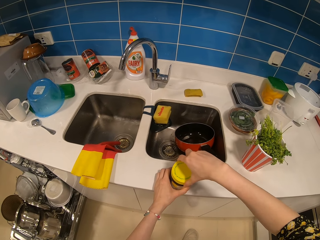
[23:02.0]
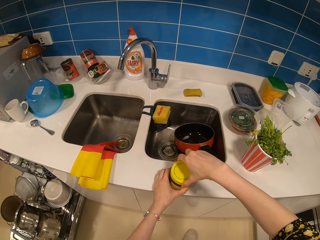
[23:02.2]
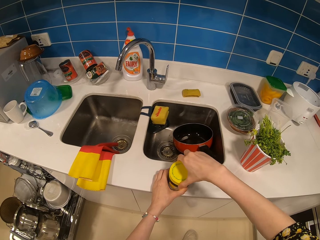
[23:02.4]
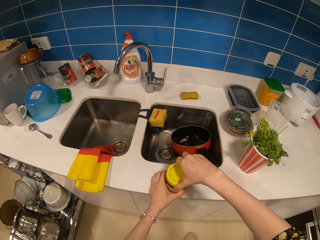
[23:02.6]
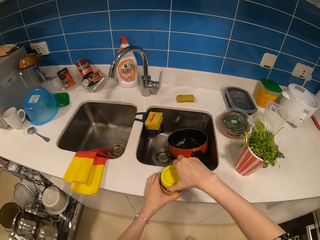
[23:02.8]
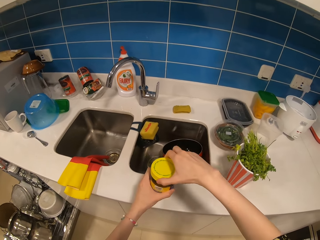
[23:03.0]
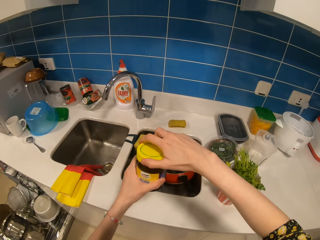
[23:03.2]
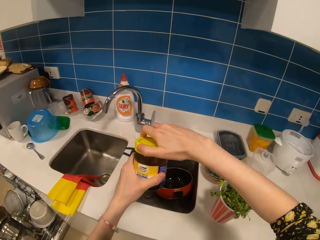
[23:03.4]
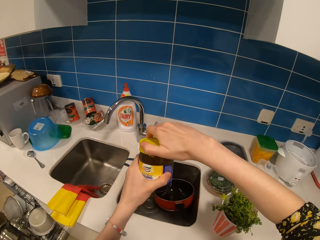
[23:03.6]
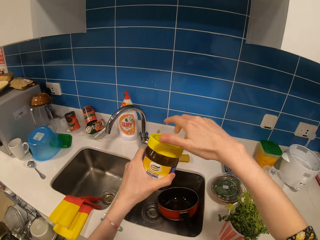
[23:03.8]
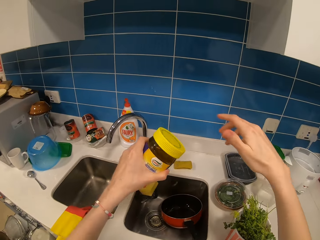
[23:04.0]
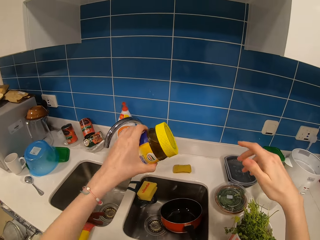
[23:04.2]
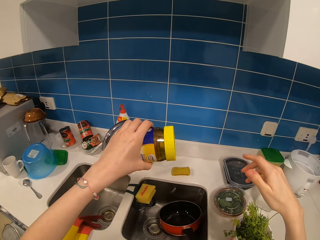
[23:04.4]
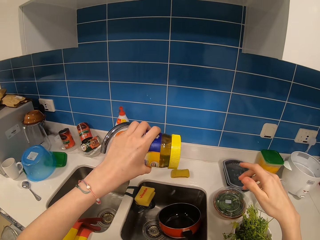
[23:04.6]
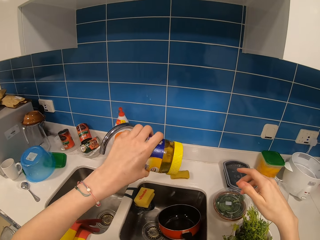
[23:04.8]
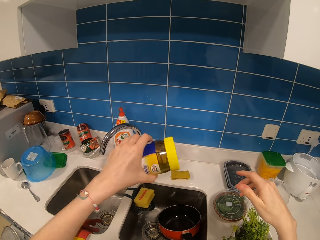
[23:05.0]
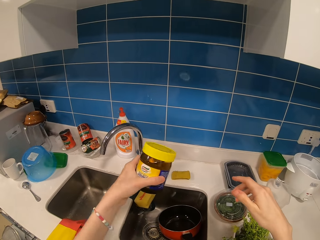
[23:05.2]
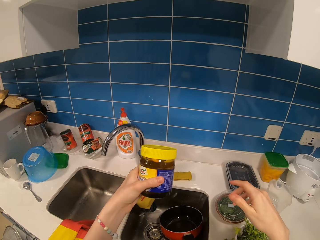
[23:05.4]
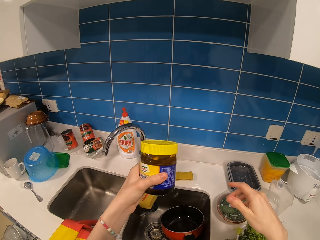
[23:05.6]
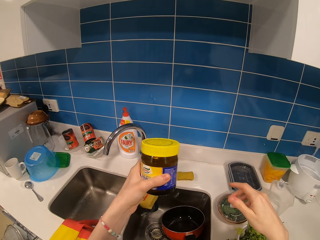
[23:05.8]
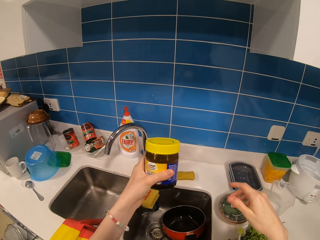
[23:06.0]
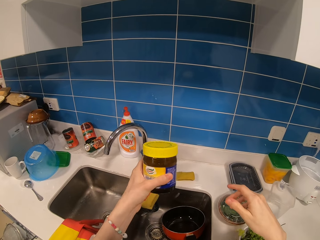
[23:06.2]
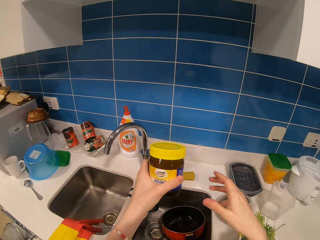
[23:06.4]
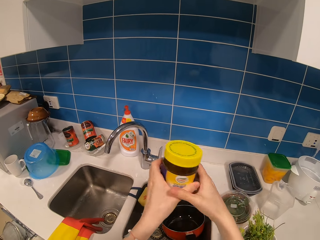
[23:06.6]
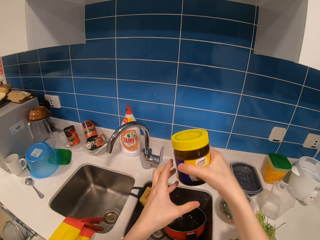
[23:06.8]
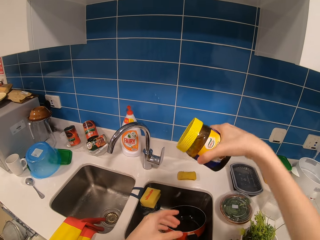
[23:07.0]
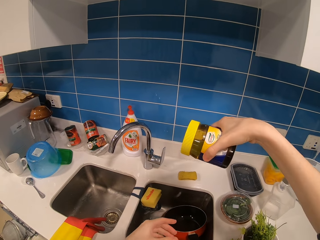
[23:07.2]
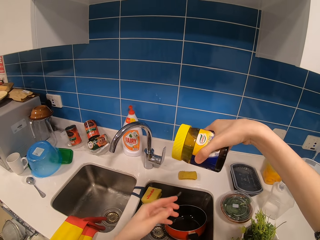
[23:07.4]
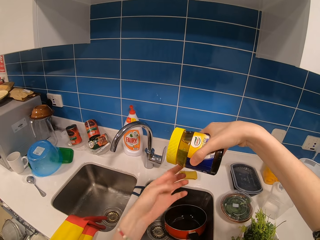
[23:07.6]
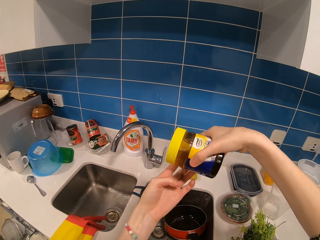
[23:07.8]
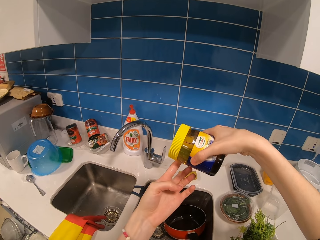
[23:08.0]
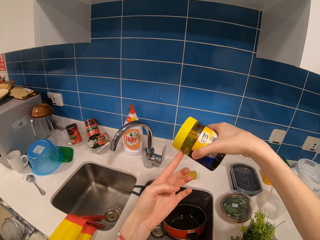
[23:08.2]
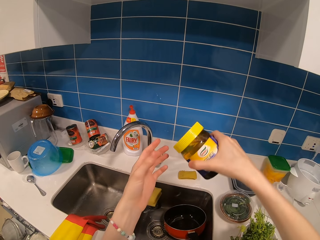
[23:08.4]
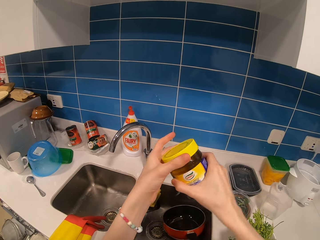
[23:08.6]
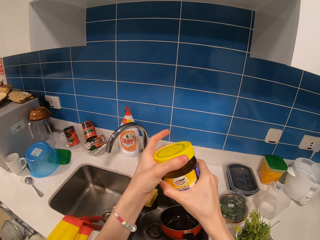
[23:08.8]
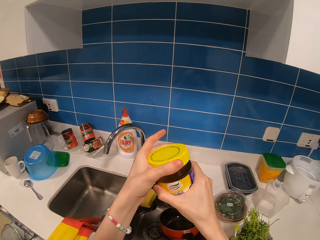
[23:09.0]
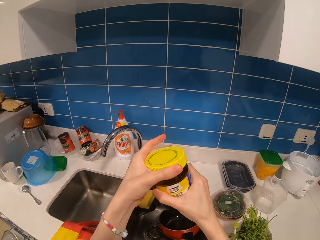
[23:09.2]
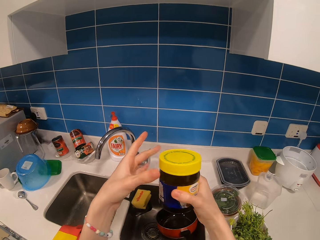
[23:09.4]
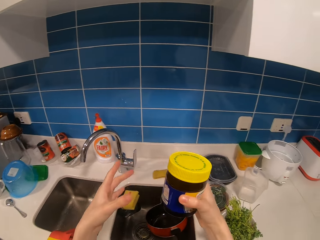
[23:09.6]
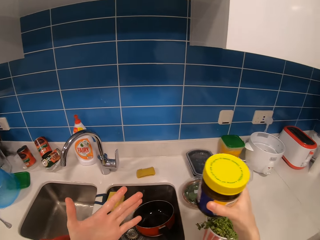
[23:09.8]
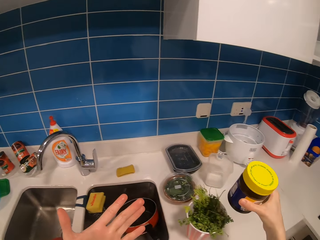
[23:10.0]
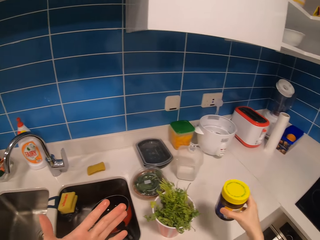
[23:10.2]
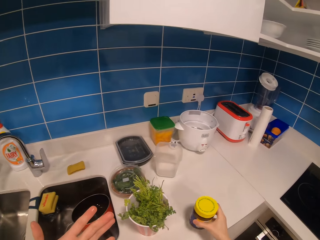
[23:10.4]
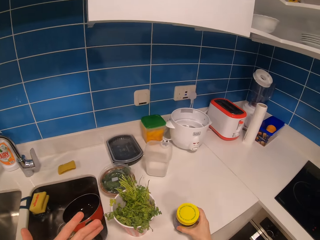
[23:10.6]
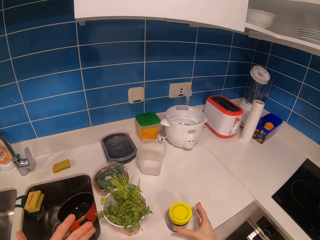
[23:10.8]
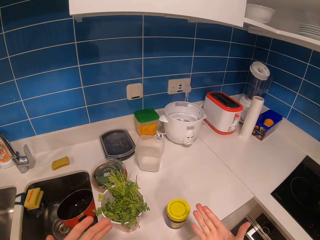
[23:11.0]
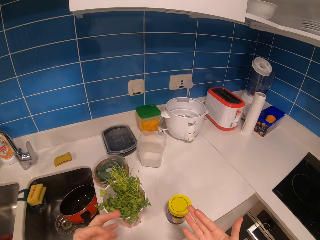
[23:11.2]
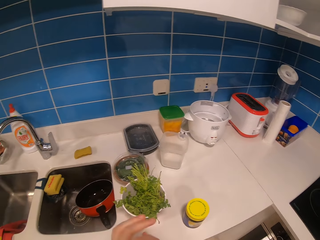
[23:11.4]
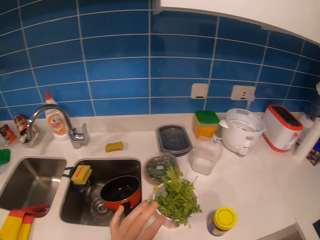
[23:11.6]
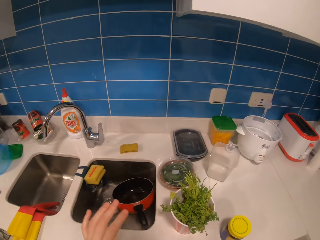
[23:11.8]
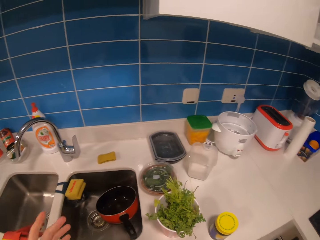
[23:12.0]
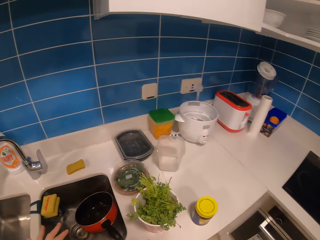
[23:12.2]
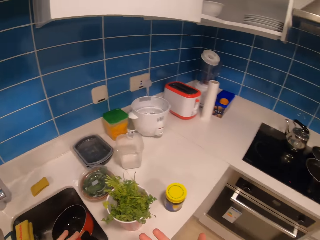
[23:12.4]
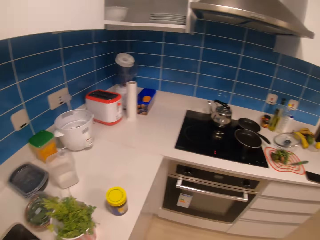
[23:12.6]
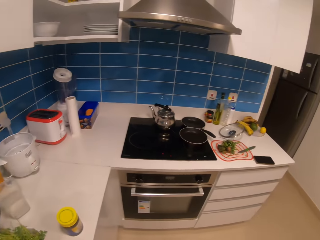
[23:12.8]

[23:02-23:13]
The camera wearer lifts the bottle container. She tilts the bottle container, shakes the bottle container. She takes the bottle with the right hand. She tilts the bottle container. She wipes the container with her finger. She puts the container on the kitchen counter. She looks on the hands.

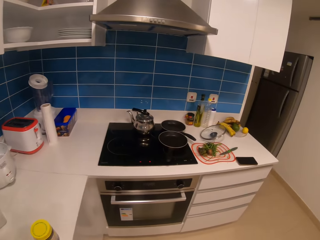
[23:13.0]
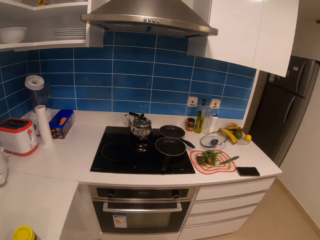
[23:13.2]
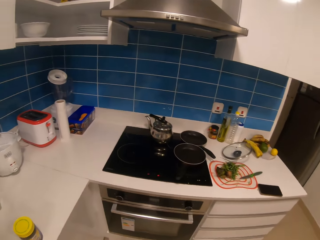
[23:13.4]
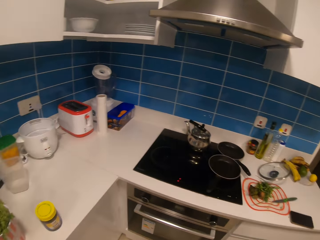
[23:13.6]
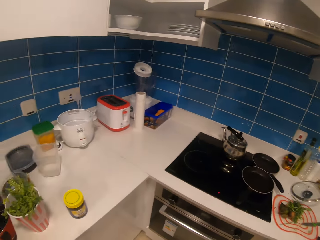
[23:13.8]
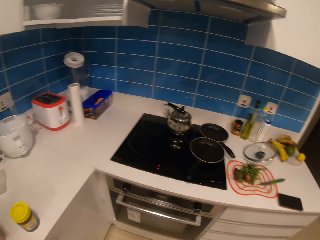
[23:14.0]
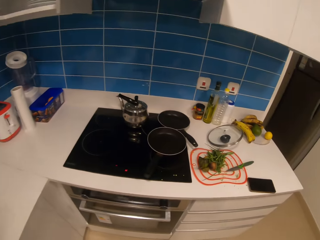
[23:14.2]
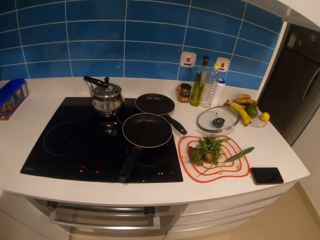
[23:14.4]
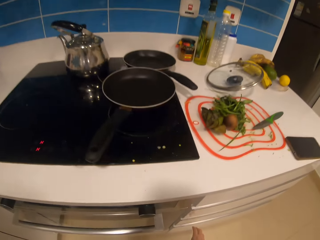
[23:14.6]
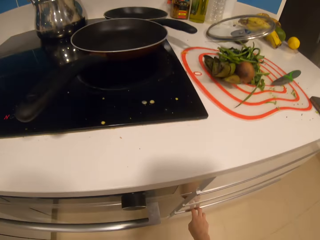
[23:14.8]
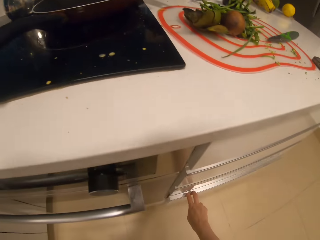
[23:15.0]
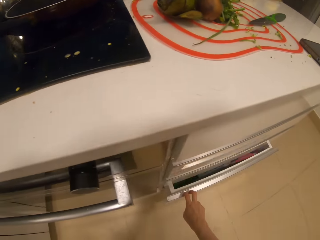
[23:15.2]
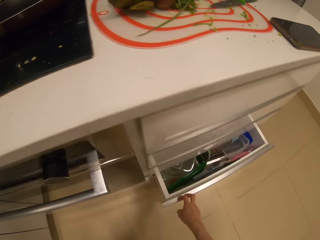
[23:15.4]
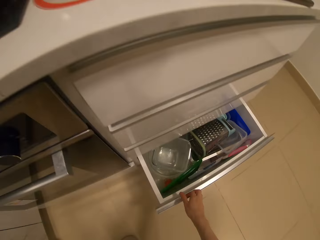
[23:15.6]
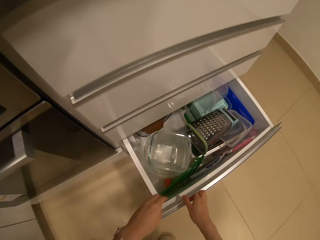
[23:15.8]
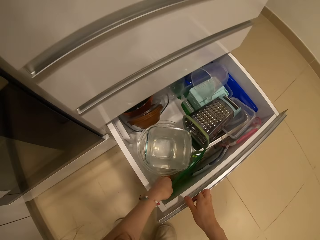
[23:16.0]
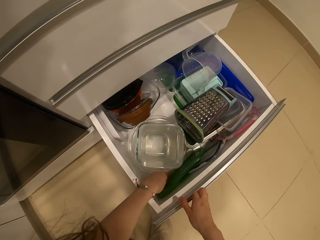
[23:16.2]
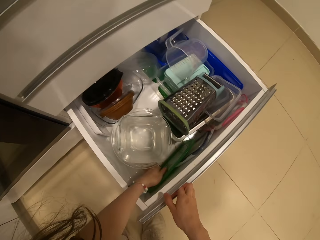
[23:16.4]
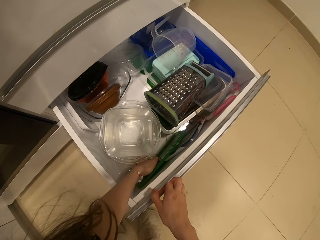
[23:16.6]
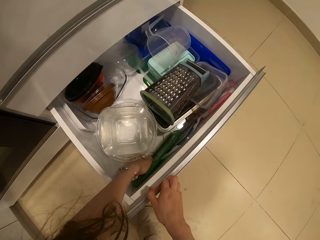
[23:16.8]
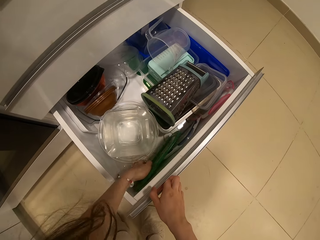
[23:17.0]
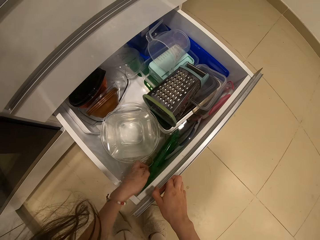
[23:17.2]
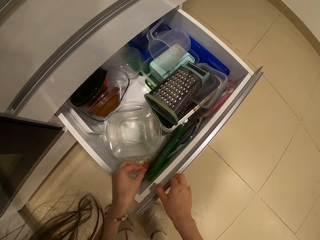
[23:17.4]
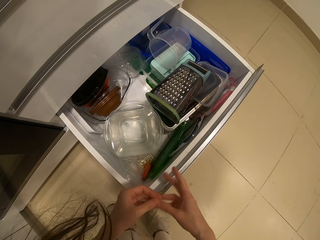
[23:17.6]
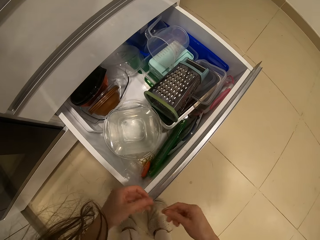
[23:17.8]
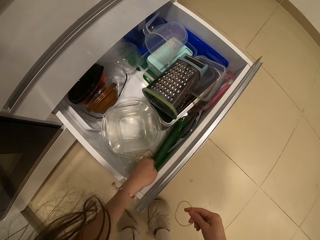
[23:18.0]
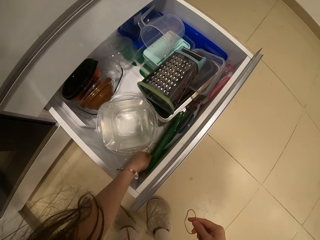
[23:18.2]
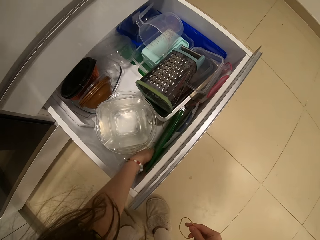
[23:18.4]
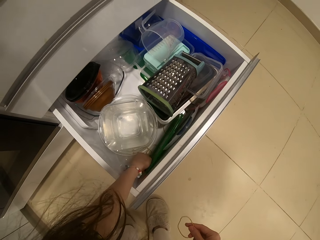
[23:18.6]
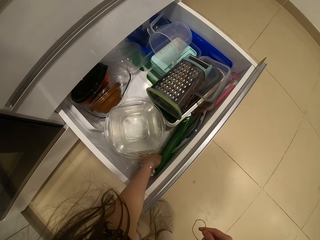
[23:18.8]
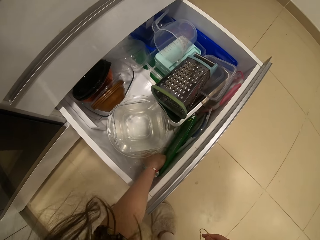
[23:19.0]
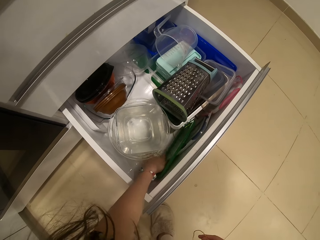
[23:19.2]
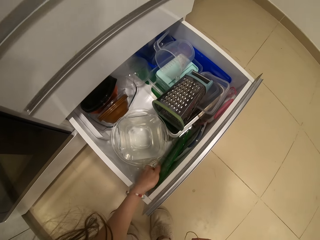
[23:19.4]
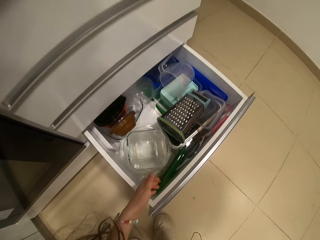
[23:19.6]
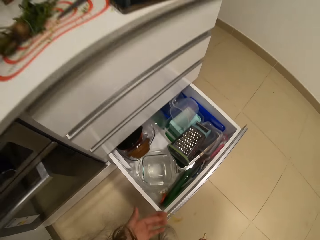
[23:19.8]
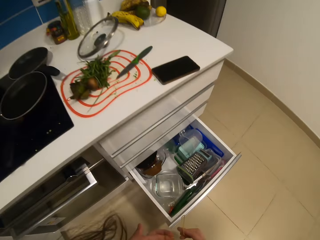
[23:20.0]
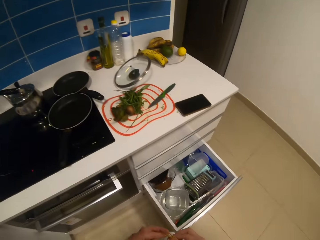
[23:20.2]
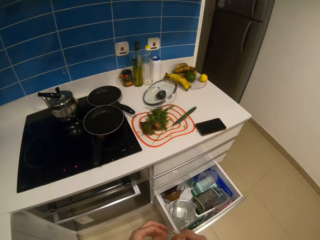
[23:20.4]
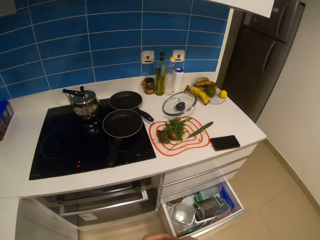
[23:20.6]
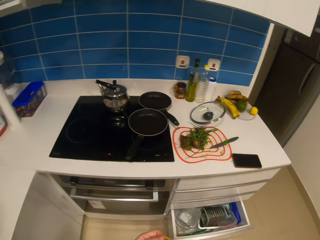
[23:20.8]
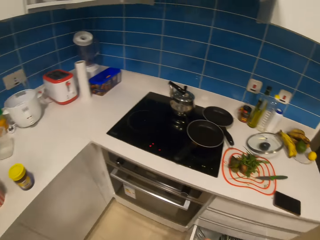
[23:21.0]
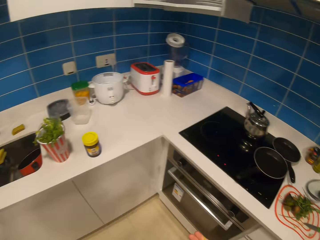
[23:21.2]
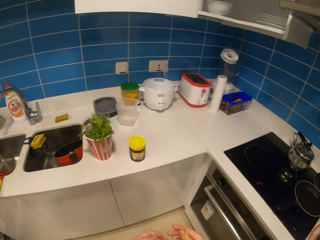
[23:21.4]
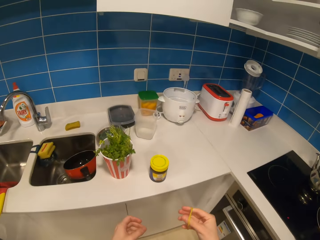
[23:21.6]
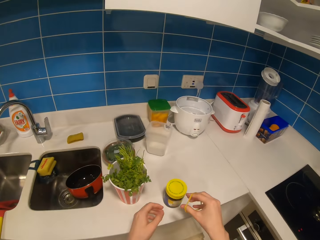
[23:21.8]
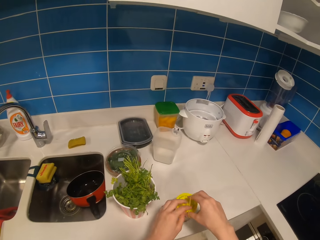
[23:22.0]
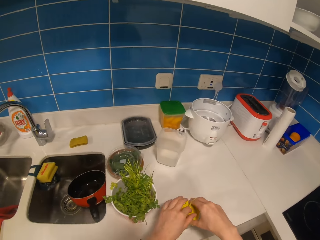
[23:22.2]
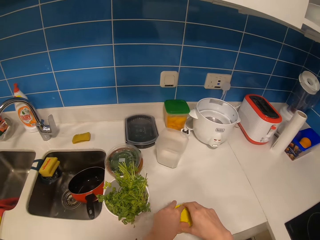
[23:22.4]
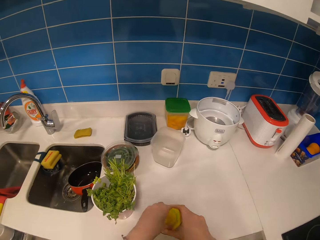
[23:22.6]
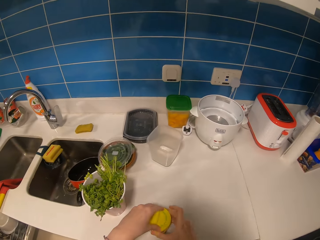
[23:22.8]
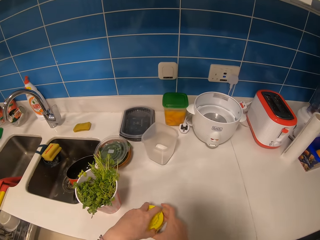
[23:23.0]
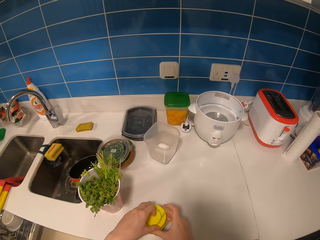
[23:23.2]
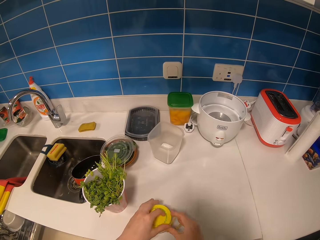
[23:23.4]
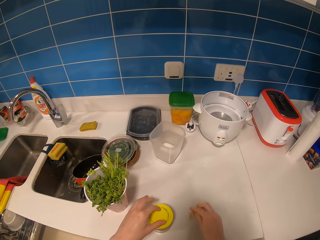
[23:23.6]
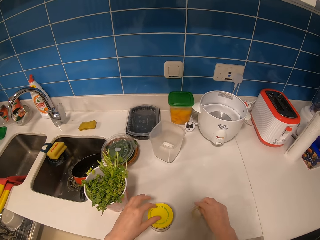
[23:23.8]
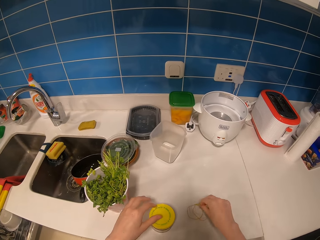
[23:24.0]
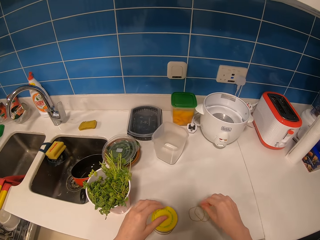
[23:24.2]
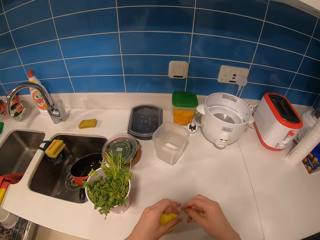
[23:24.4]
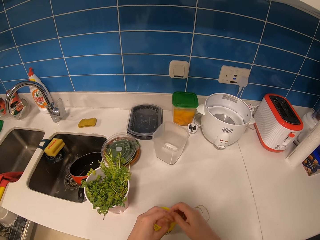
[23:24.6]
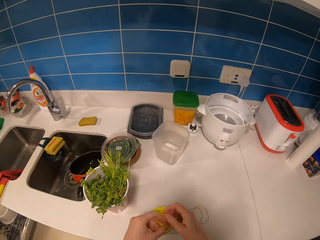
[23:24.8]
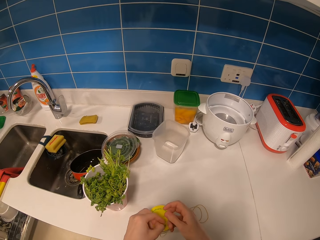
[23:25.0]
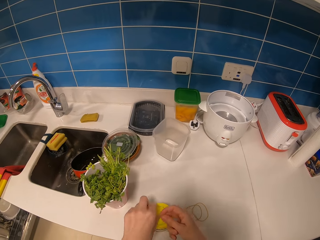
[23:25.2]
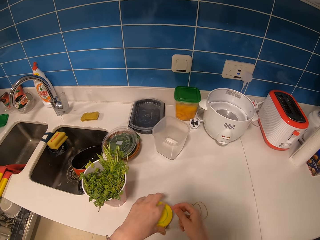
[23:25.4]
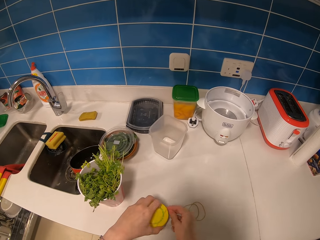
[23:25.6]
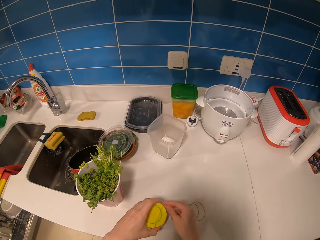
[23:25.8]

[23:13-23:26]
The camera wearer walks across the kitchen. They open the kitchen drawer. They search in the drawer. They take rubber bands from the drawer. They close the drawer. They walk across the kitchen. They put the rubber band on the bottle container. They tie the container with the rubber band. They pick up the rubber band from the table.
